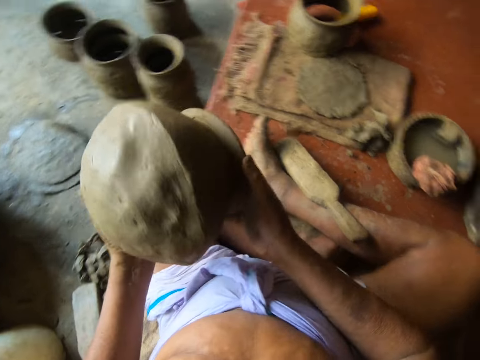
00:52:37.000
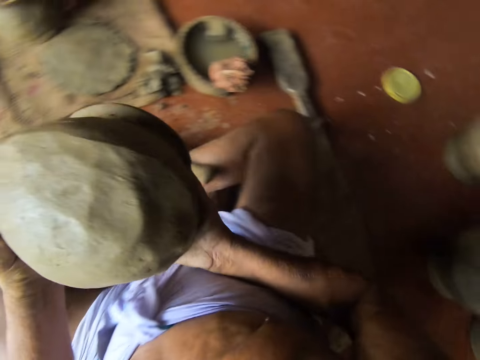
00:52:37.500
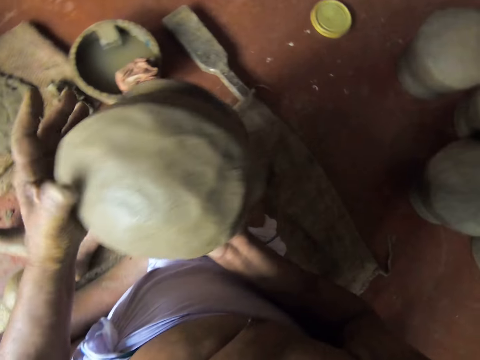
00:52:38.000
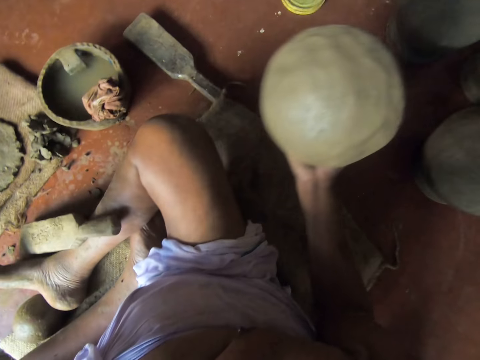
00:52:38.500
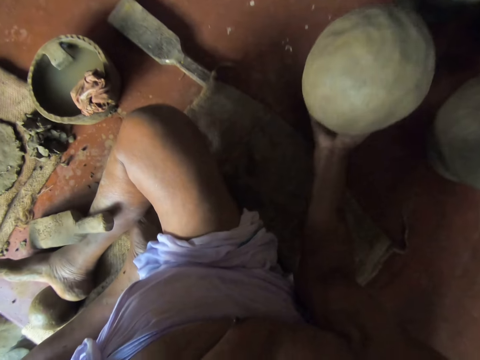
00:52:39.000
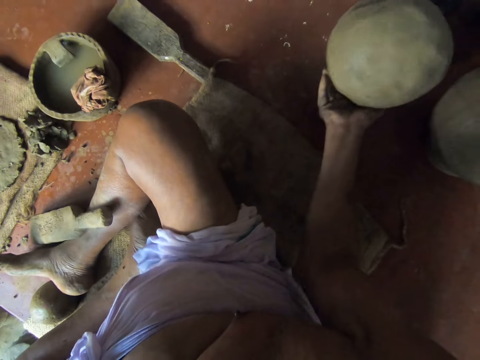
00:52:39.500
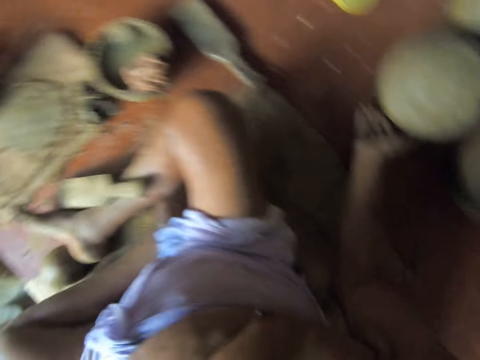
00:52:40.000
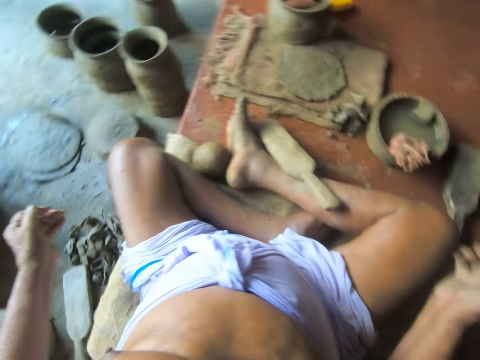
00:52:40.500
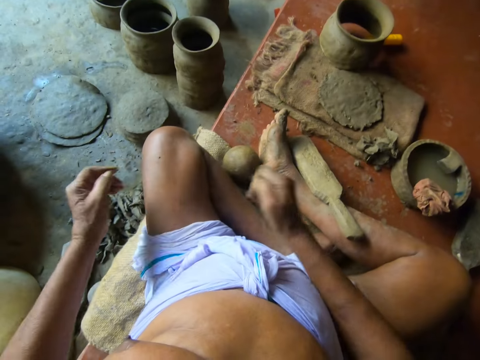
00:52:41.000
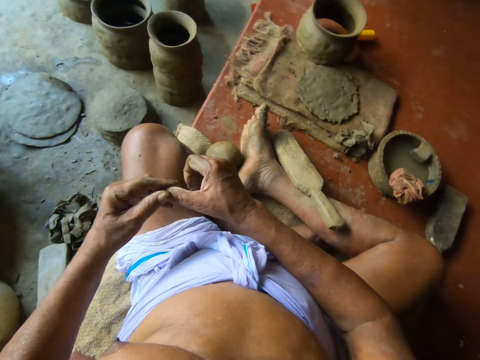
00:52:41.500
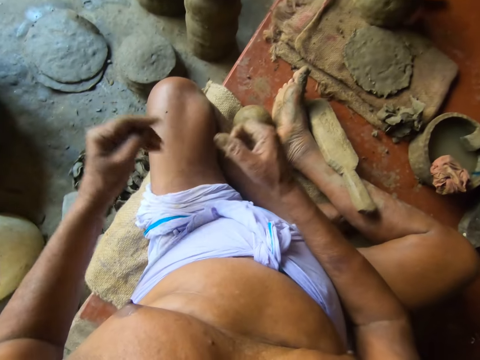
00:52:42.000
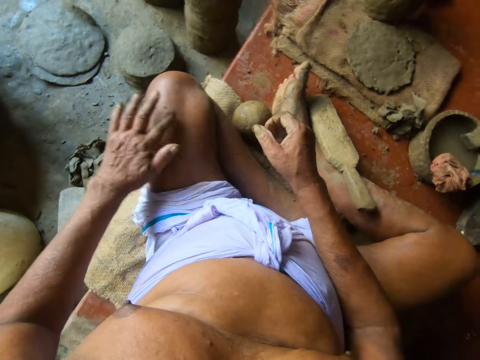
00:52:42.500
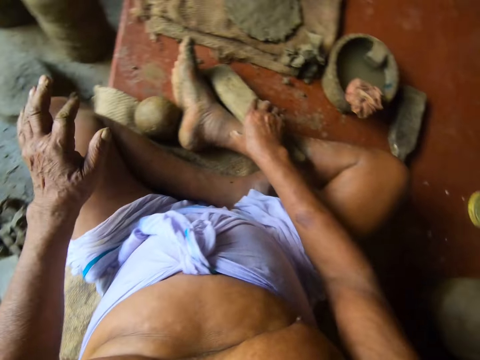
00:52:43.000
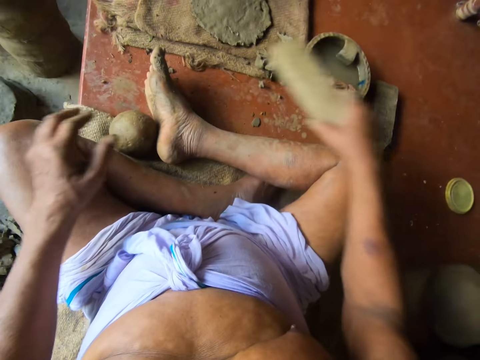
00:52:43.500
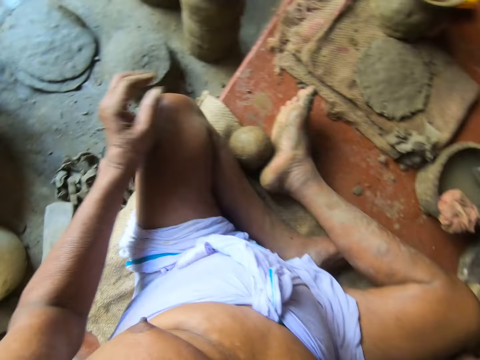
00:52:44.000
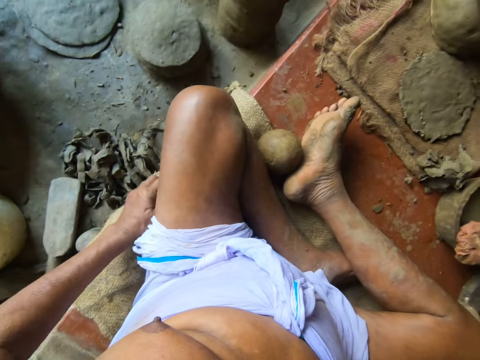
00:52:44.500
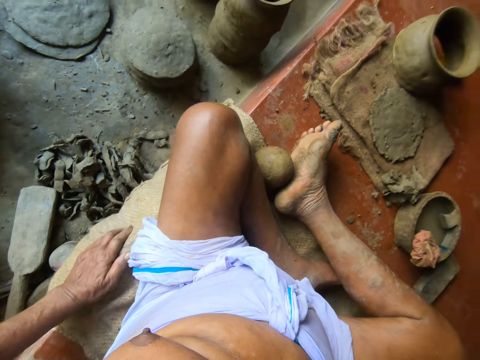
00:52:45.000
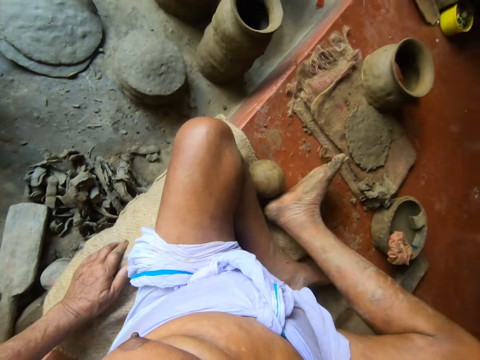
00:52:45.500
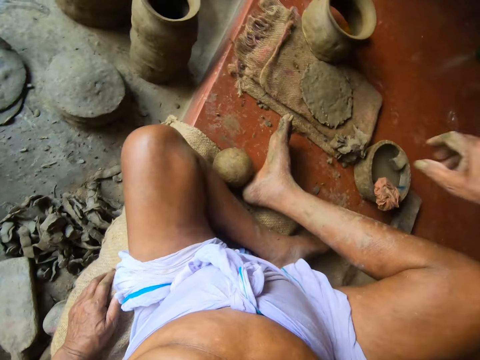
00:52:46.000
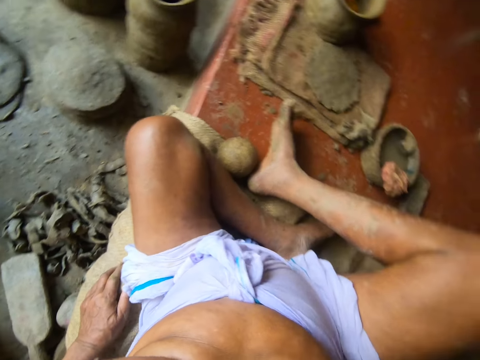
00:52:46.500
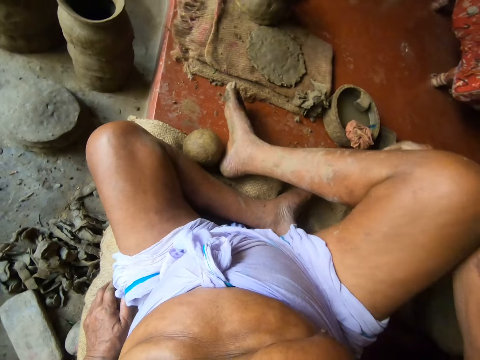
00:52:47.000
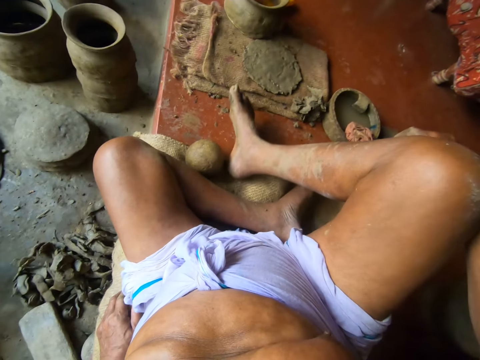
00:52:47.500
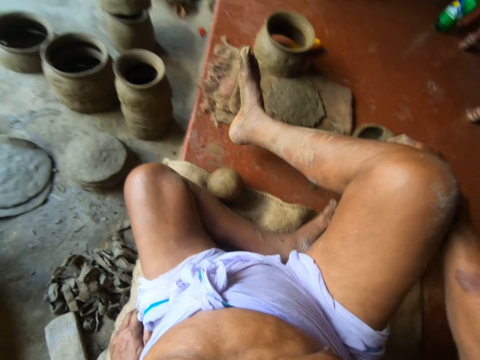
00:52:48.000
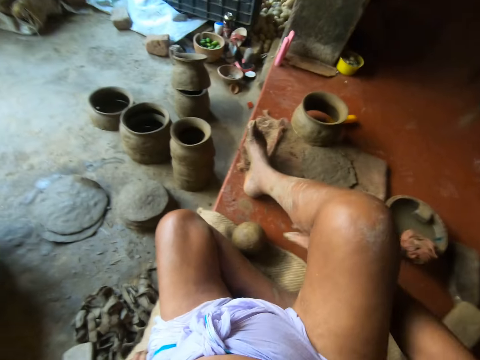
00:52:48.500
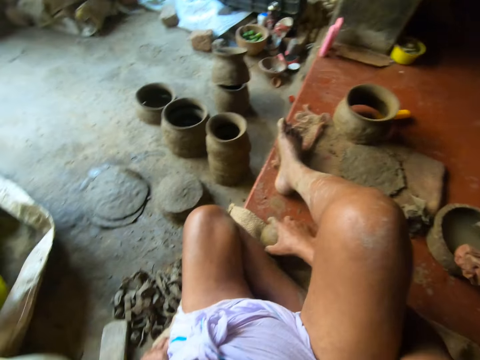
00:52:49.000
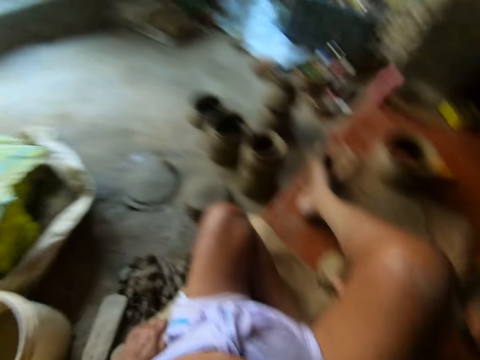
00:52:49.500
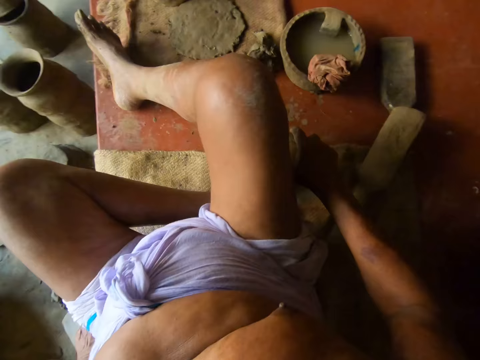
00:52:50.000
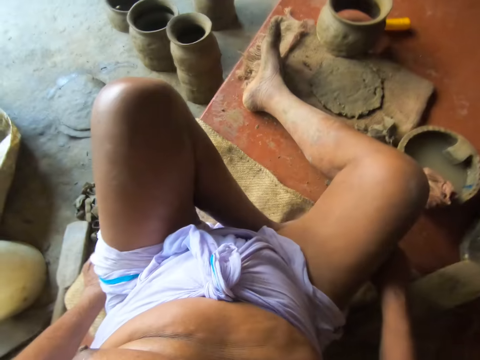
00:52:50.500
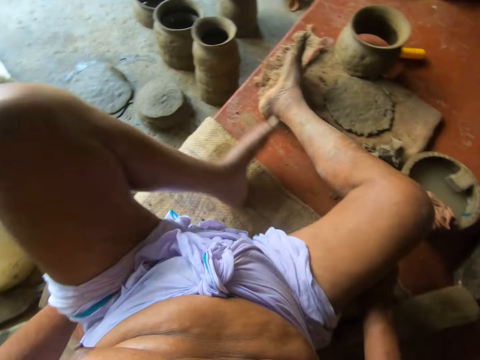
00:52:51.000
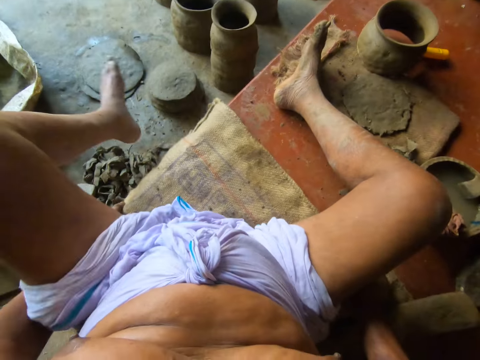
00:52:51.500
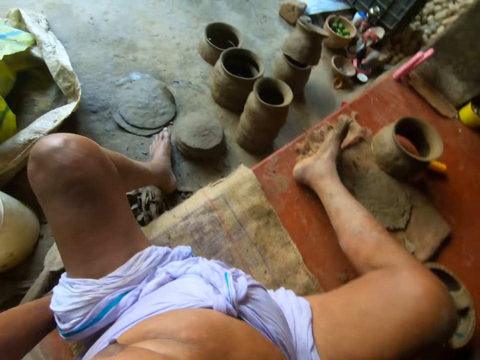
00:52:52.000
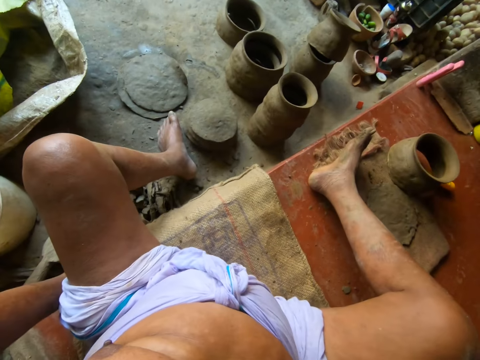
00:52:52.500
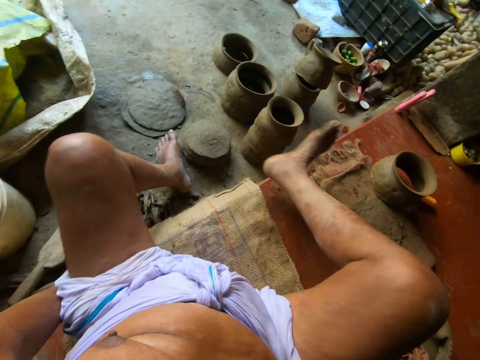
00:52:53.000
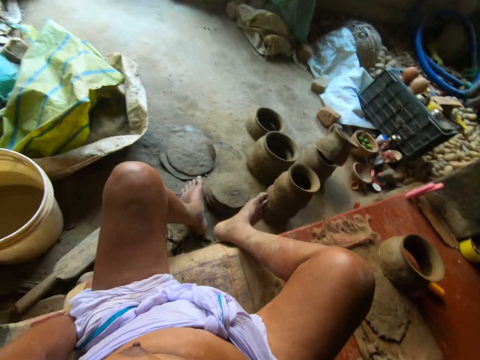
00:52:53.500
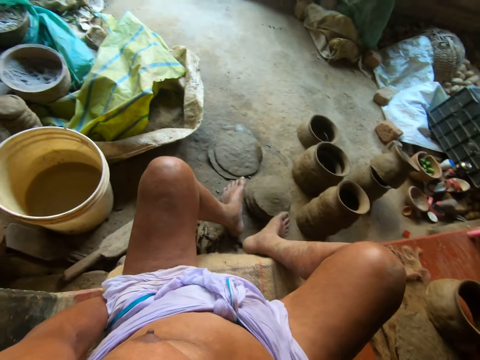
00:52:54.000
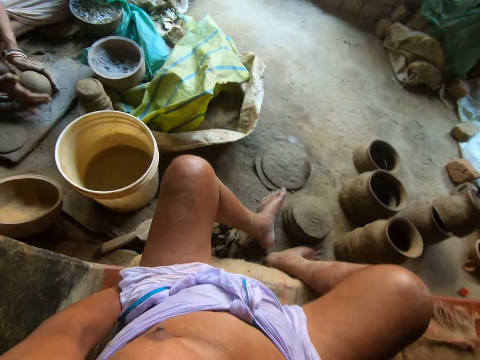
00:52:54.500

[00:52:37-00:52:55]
The camera wearer drops the clay pot on the work surface with his right hand. He scrubs the hands. He changes the position of the clay paddle on the work surface with his right hand. He changes the position of the puki on the work surface with his right hand. He converses with a man.

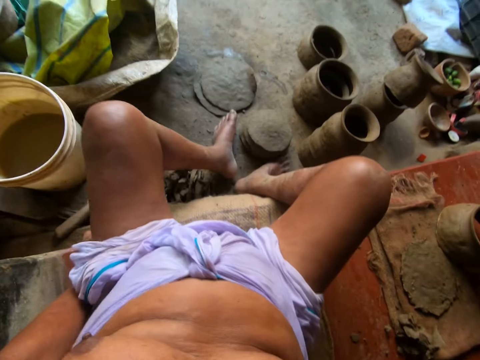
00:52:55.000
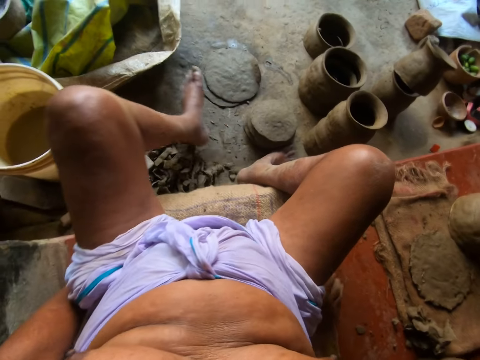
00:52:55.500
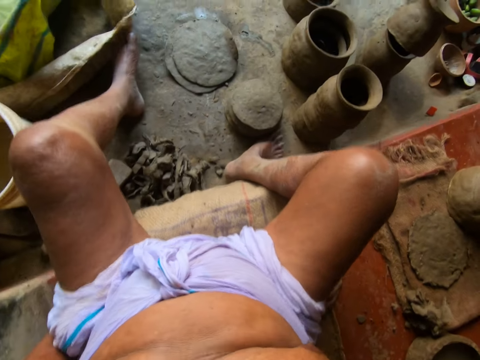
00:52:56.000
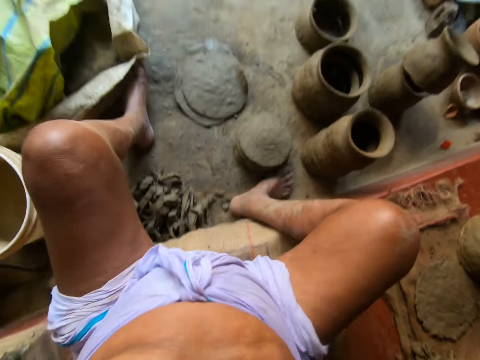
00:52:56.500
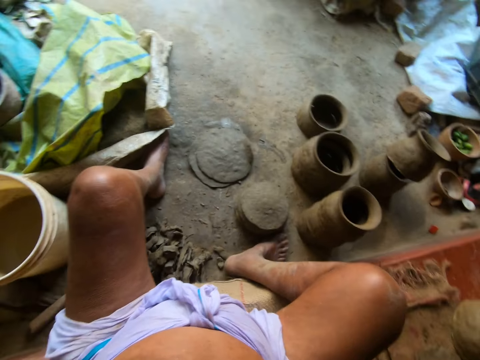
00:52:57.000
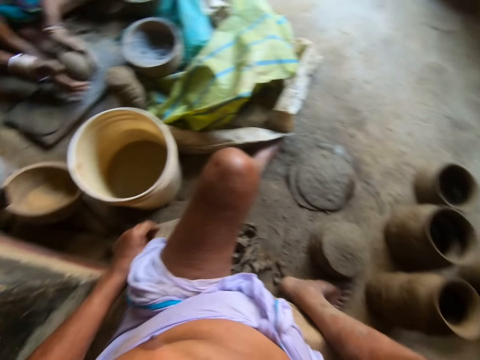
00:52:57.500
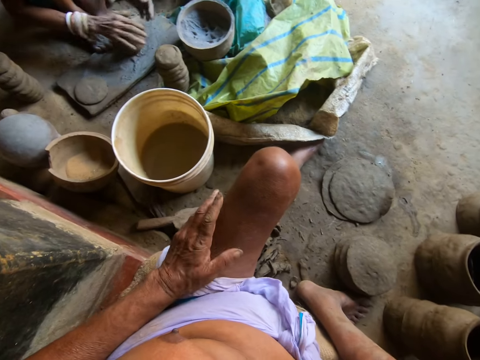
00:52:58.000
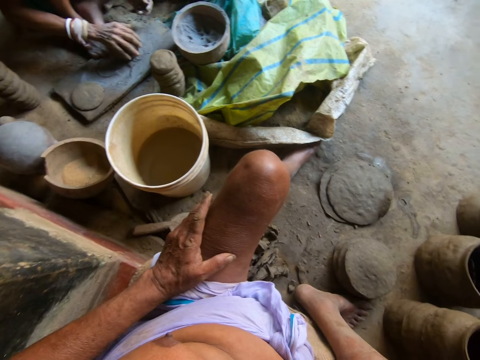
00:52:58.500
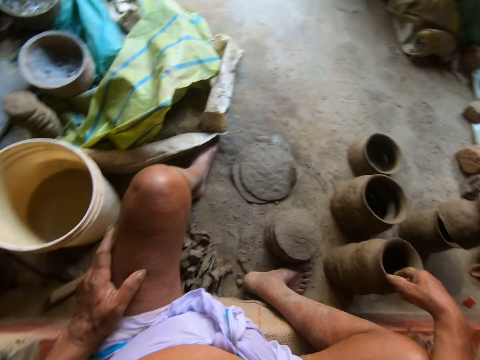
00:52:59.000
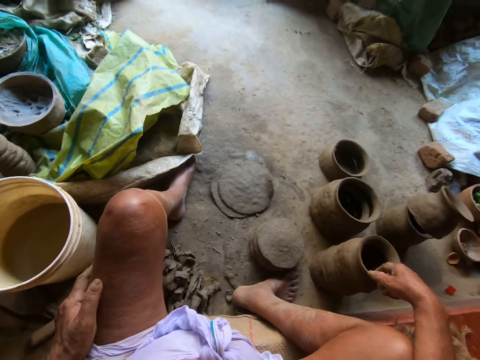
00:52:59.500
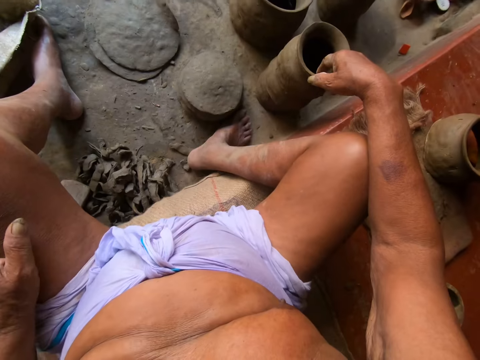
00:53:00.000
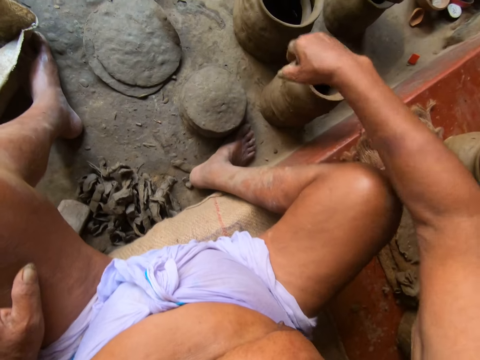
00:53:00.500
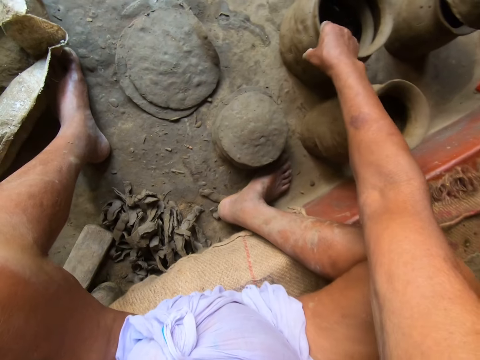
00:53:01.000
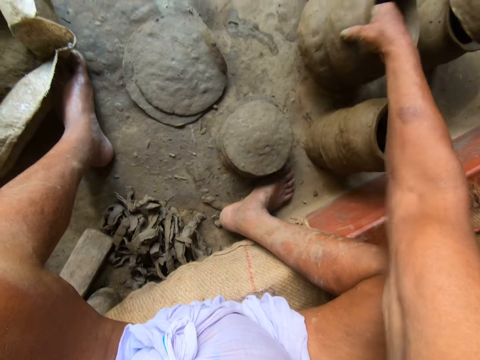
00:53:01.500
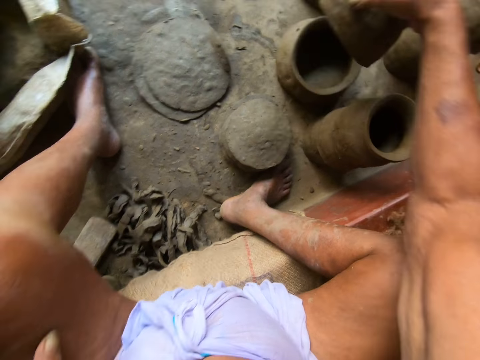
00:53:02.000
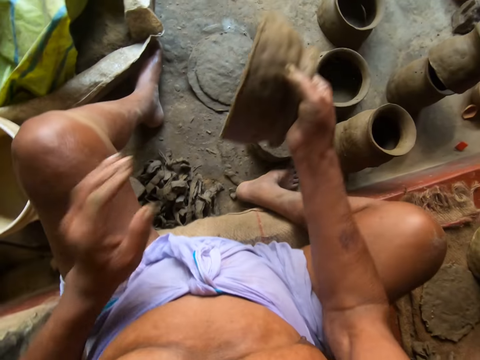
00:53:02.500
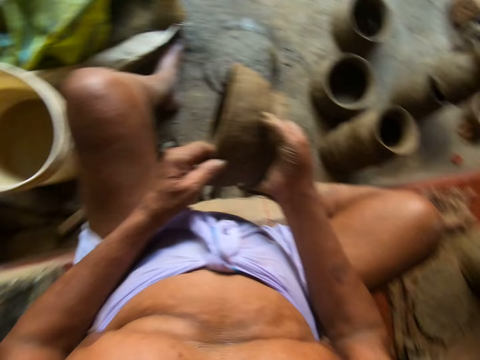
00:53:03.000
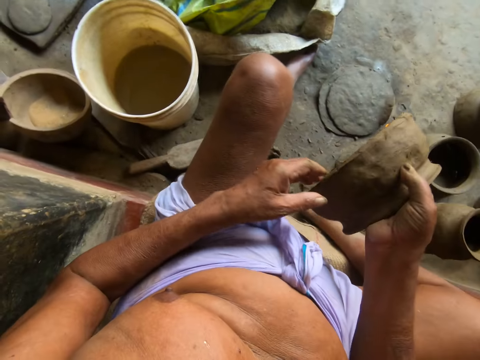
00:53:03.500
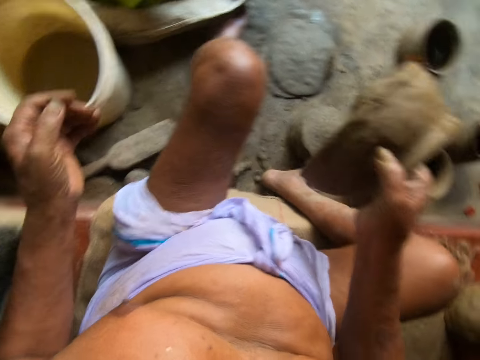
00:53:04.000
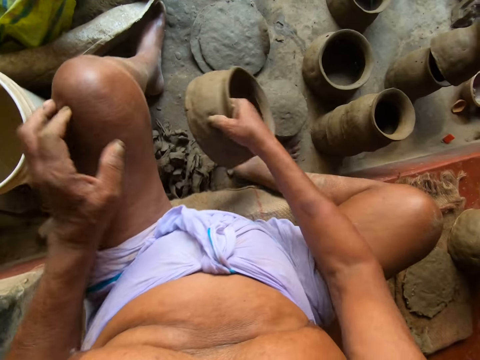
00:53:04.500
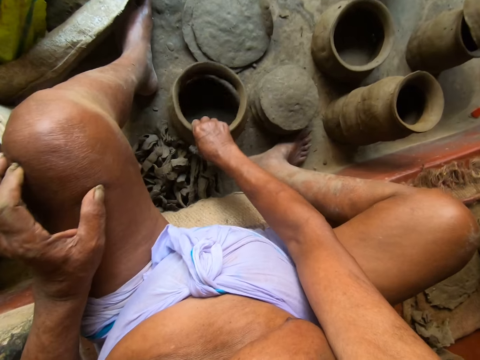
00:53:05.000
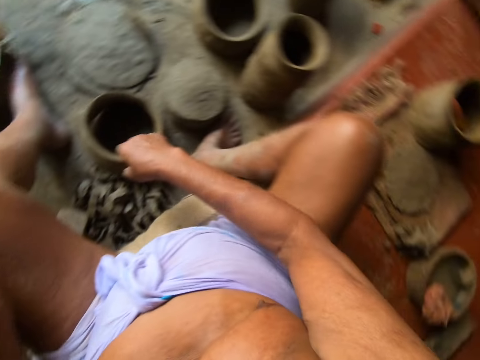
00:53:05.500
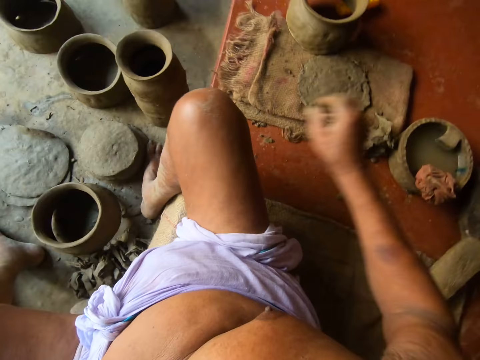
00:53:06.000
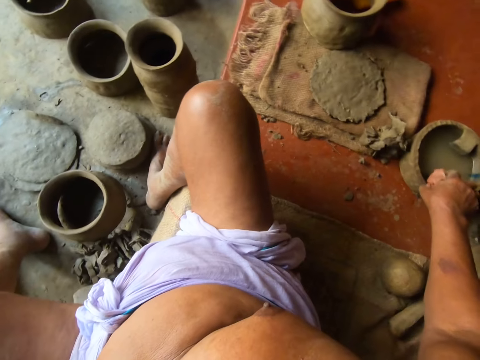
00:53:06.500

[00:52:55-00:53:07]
The camera wearer steps down from the table. He talks to the man. He picks up a half made clay pot on the top of another half made clay pot on the ground with his right hand. He drops the half made clay pot in his right hand on the ground.
